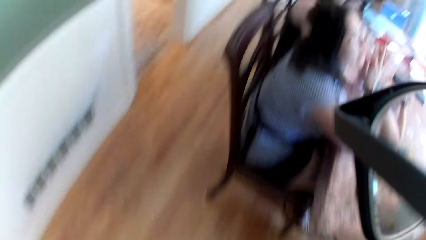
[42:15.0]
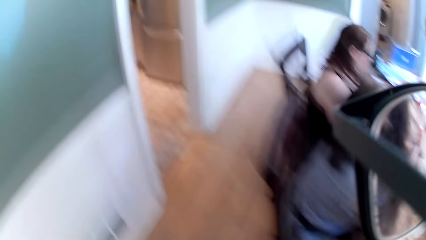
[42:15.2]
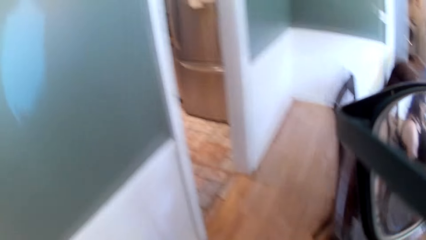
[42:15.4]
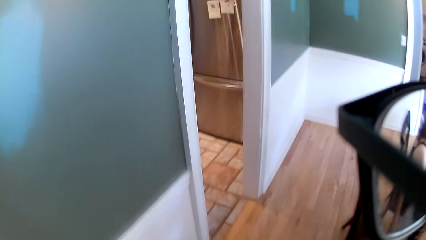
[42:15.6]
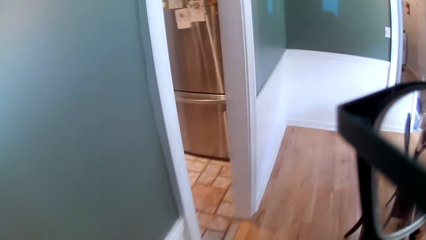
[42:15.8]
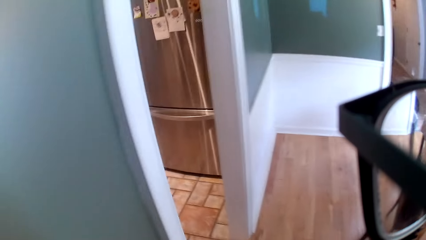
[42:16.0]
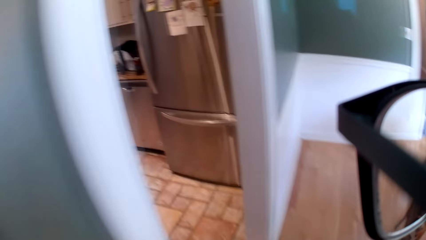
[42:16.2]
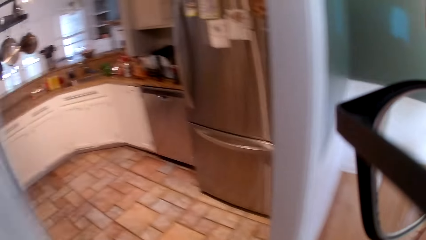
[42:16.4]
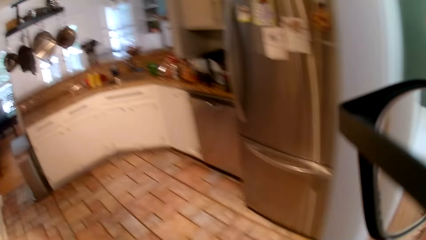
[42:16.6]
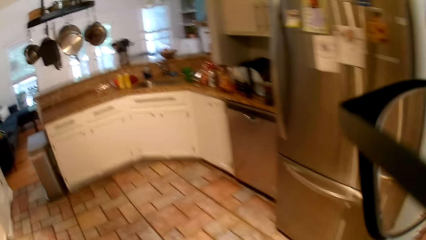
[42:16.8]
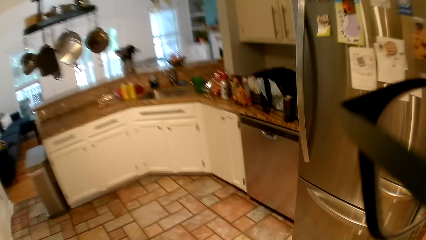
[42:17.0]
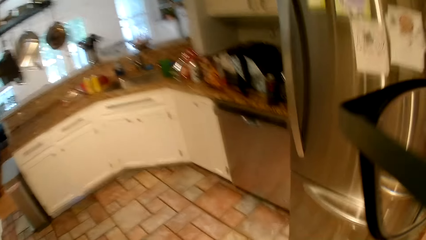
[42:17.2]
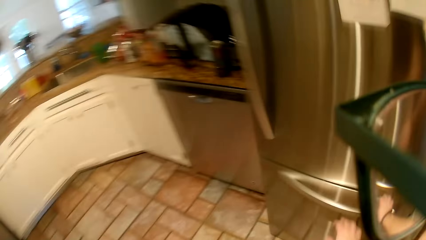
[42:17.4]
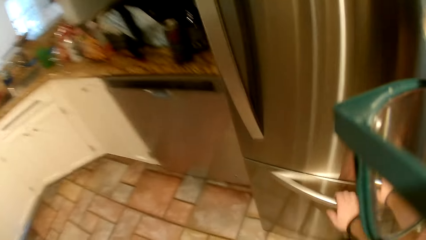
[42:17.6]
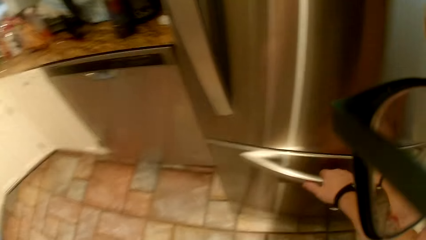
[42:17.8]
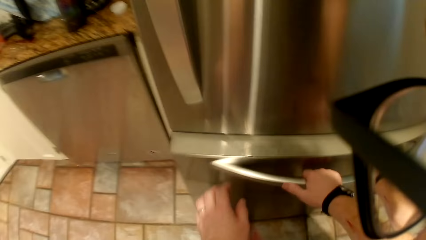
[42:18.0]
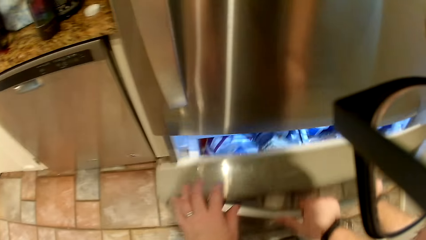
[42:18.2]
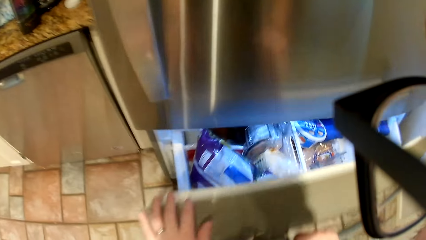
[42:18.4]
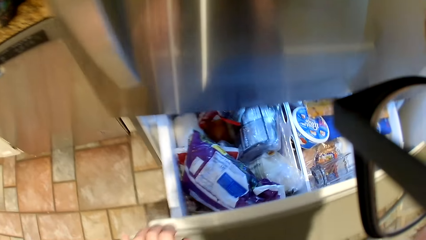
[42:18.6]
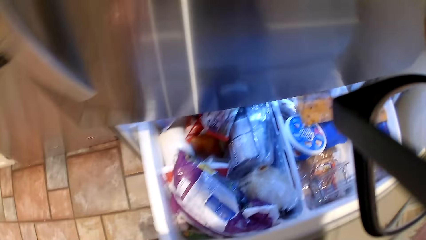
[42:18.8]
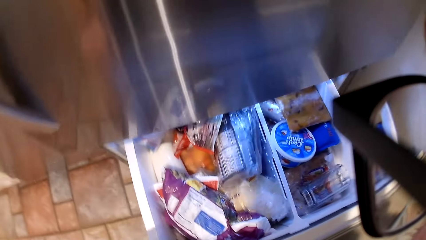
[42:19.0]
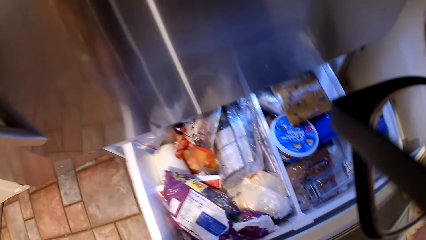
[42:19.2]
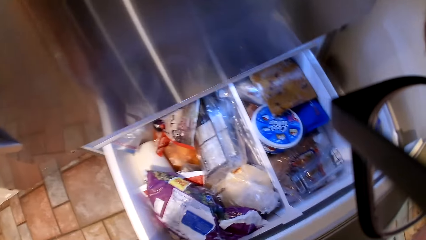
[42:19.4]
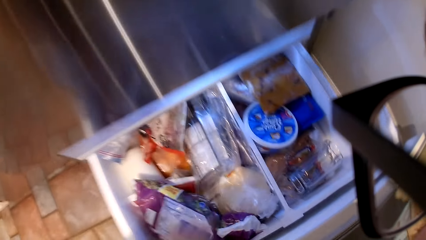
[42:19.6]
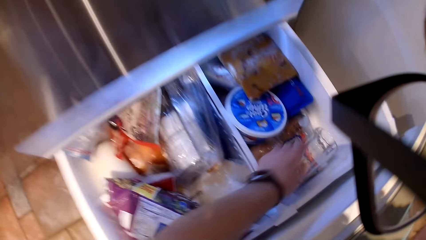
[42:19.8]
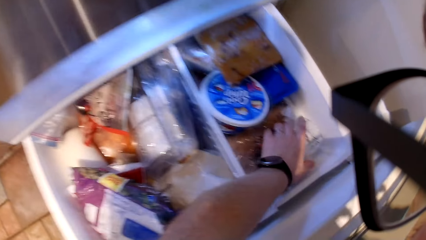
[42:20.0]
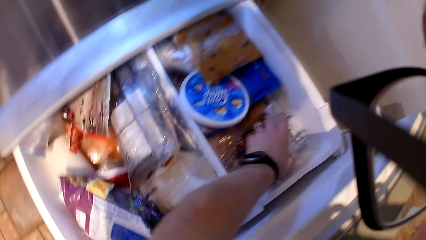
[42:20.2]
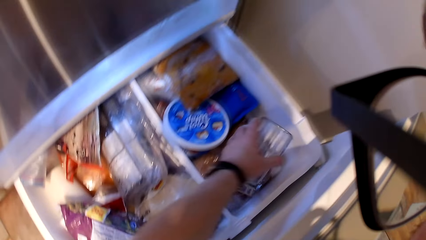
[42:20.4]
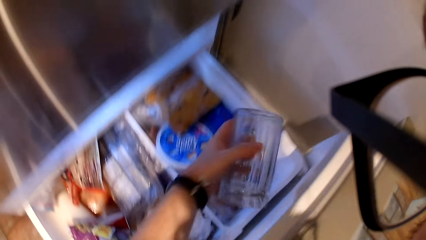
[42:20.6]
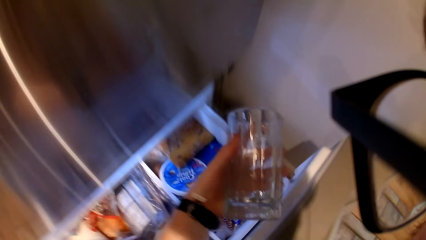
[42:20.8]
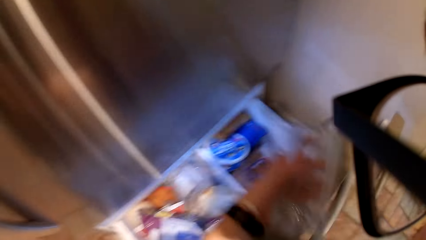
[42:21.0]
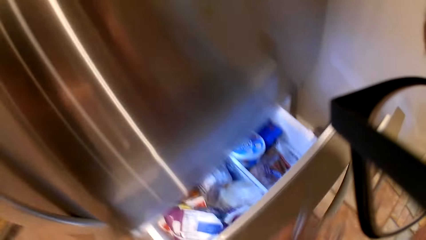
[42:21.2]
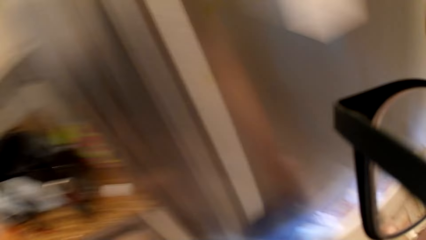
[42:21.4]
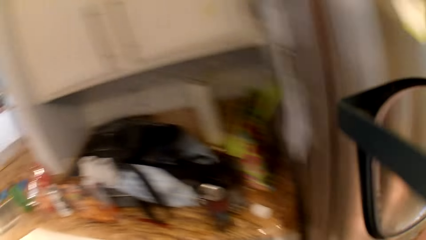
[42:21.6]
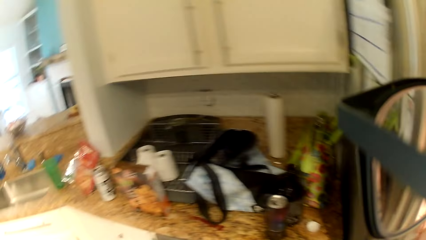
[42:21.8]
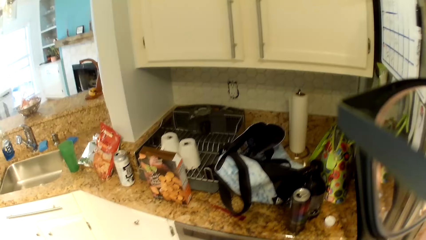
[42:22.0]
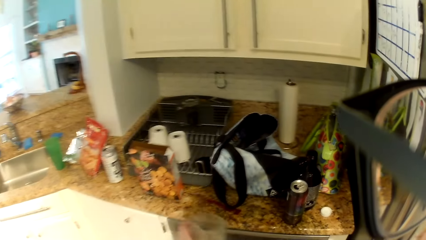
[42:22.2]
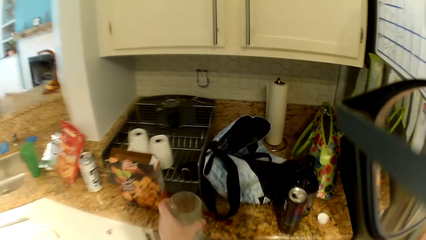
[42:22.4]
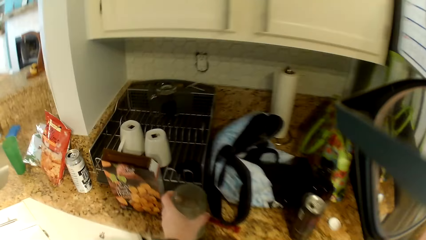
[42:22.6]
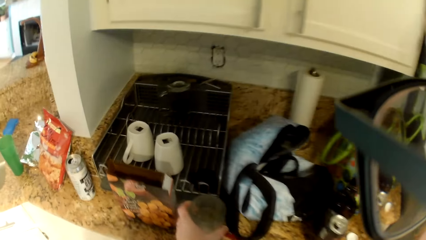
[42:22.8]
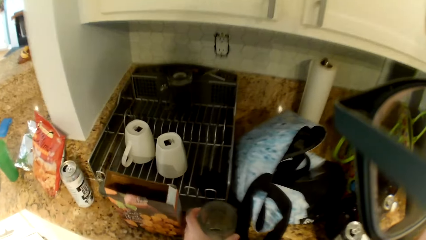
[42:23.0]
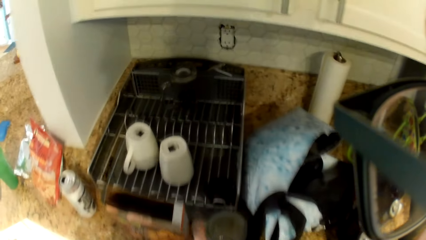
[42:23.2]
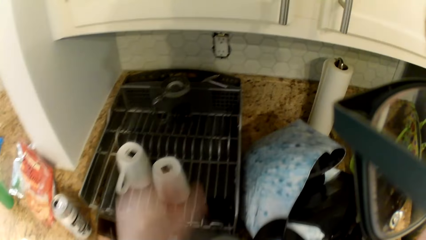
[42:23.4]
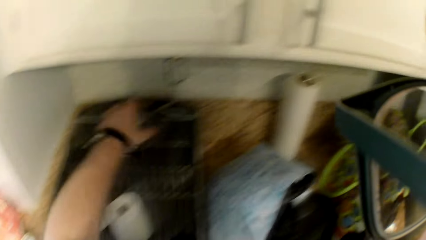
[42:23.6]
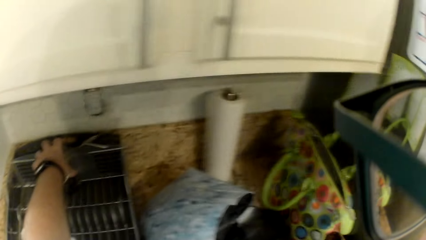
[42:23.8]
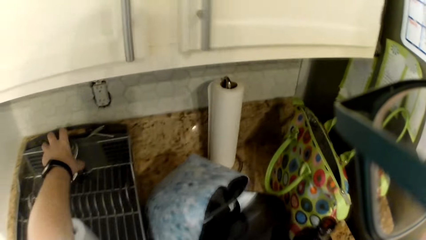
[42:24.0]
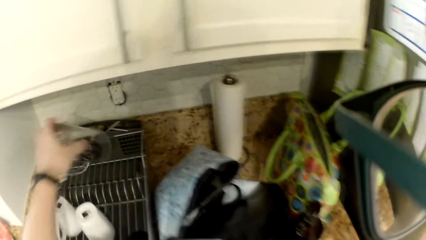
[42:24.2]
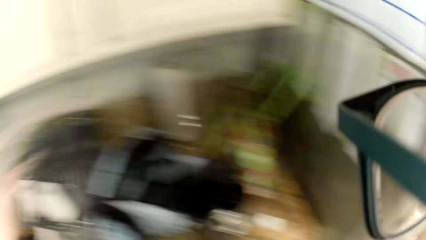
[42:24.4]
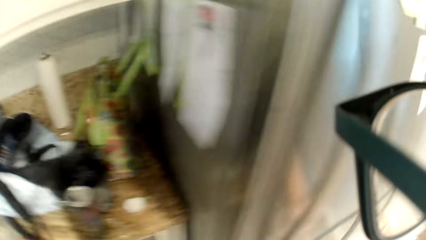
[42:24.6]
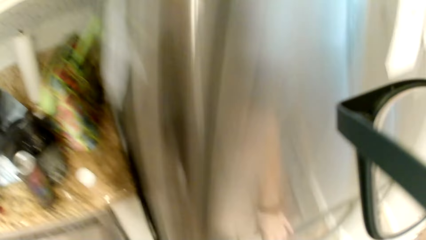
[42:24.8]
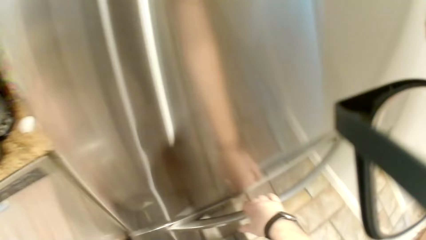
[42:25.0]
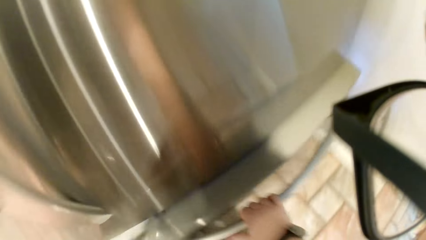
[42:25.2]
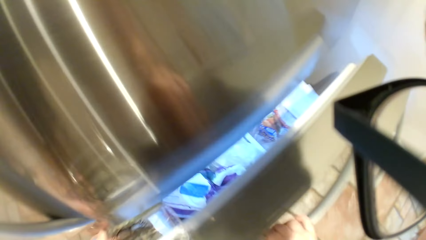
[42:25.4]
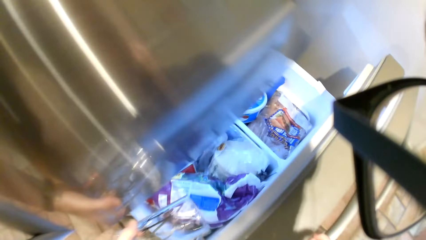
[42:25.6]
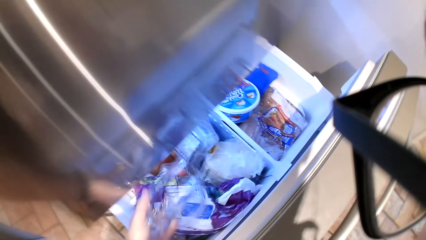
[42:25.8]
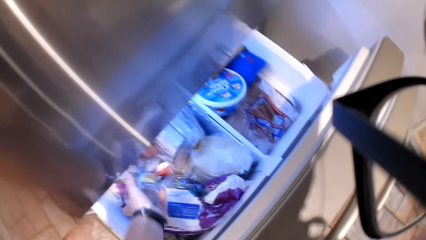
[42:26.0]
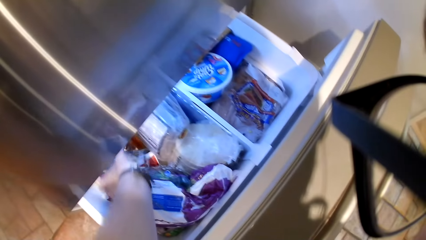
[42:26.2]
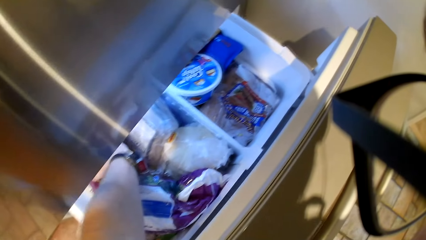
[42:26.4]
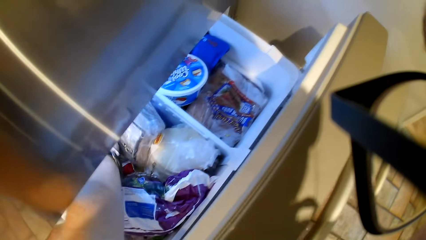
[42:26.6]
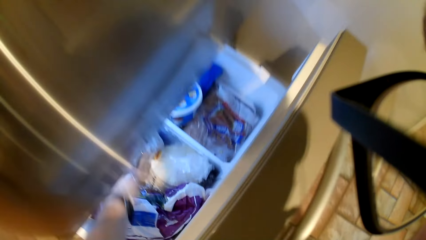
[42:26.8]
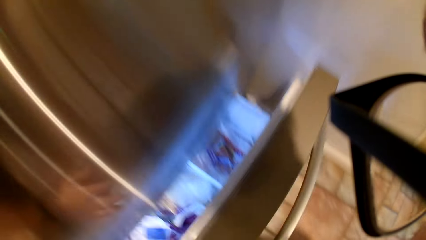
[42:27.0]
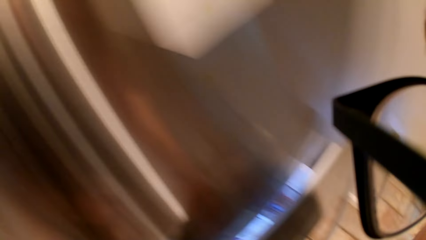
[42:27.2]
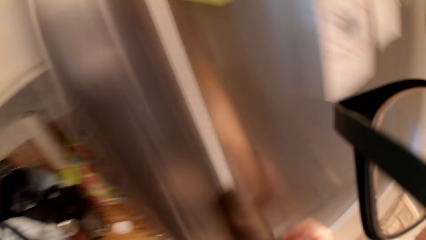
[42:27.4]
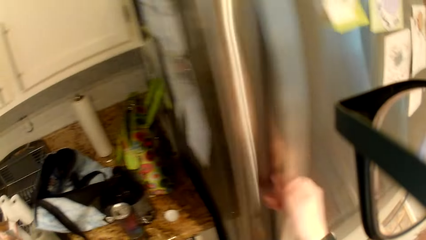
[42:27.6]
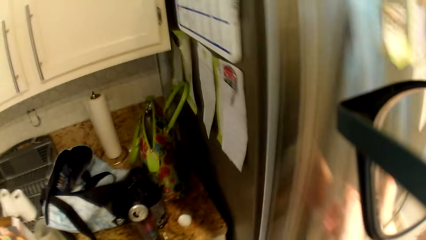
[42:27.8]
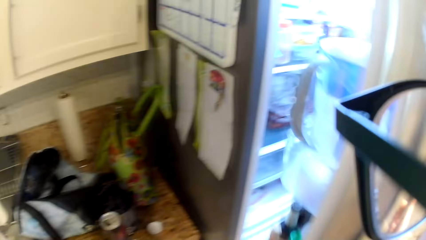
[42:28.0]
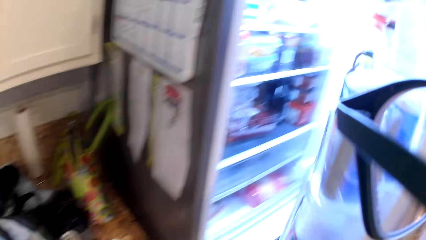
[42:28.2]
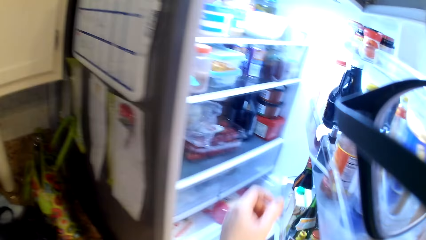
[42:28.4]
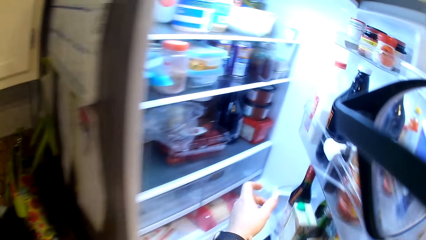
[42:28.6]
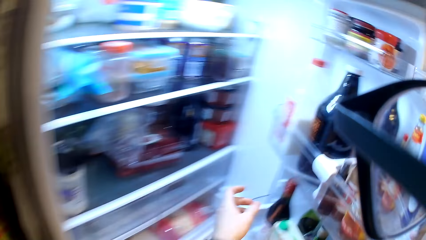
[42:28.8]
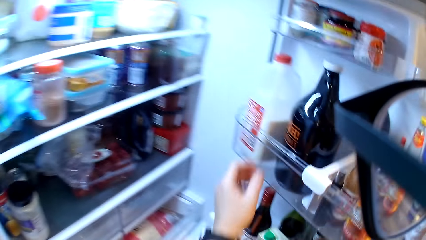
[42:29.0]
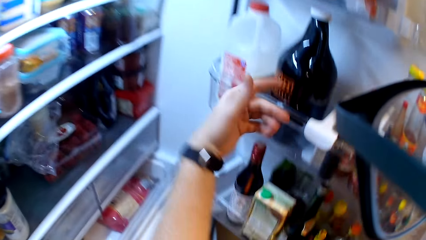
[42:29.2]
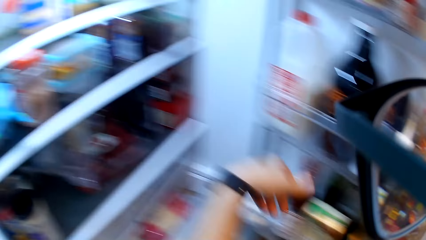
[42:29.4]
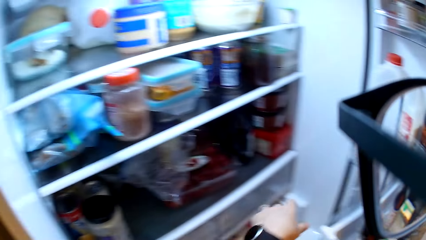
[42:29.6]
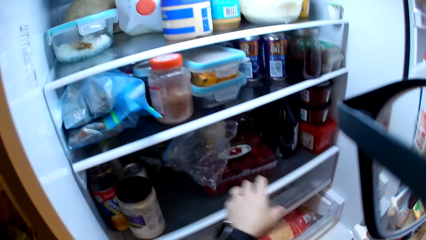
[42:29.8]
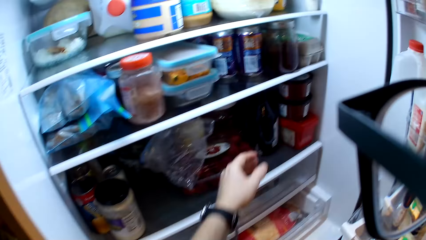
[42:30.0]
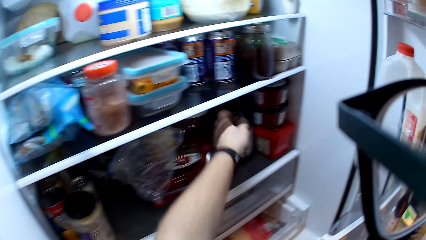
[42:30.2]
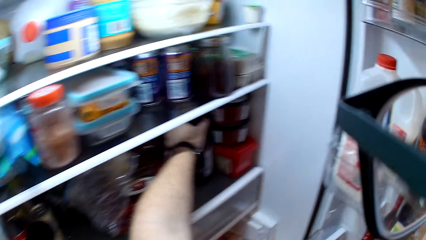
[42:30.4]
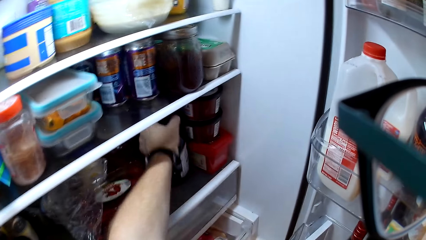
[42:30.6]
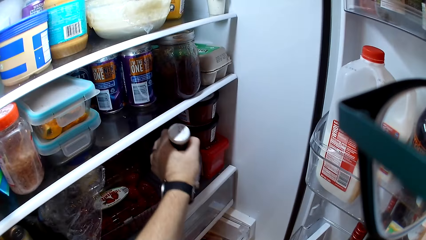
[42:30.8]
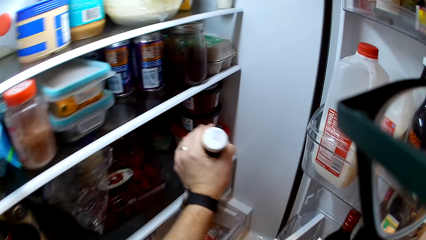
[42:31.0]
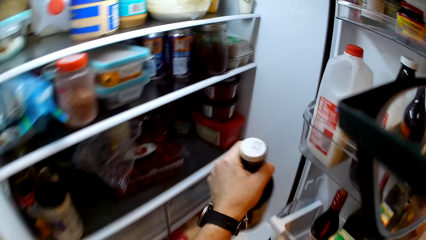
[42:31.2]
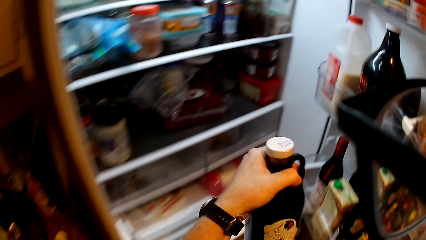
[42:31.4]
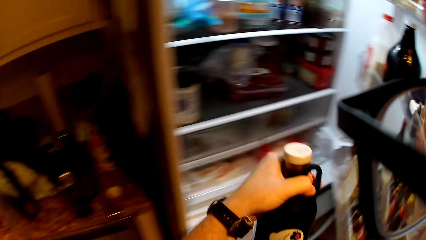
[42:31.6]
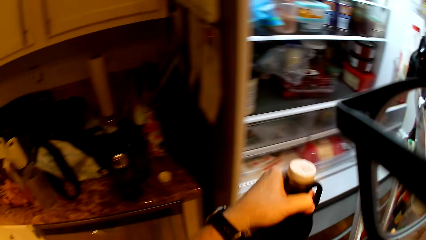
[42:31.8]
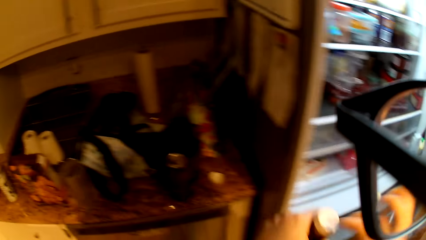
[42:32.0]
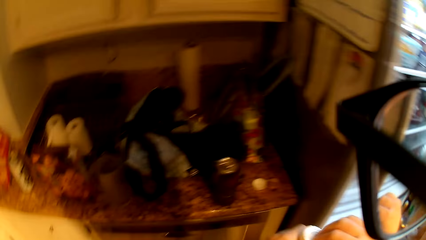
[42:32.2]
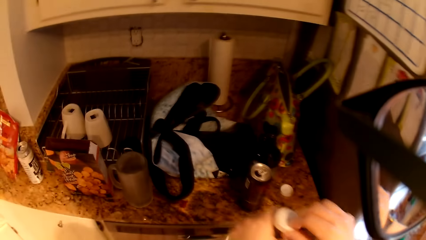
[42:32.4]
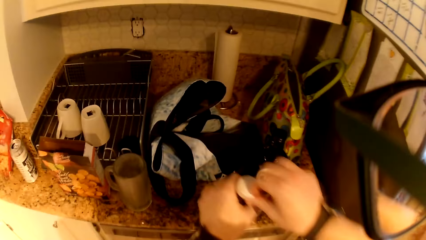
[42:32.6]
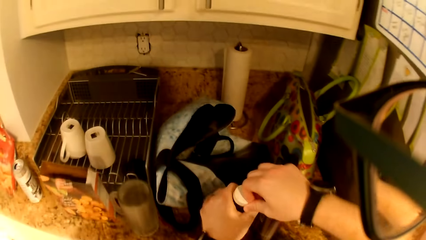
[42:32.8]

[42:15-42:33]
The camera wearer enters a kitchen. He opens a fridge with his right hand. He picks up a glass cup with his left hand from the fridge. He pushes the fridge with his right hand. He moves. He puts the glass cup on a kitchen table with his left hand. He picks up a glass cup with his left hand from a tray. He opens the fridge with his right hand. He puts the glass cup in the fridge or drawer with his left hand. He closes the fridge or drawer with his right hand. He opens the fridge with his right hand. He walks. He stretches his left hand into the fridge. He picks up a plastic bottle of drink with his left hand. He closes the fridge with his right hand. He moves.
